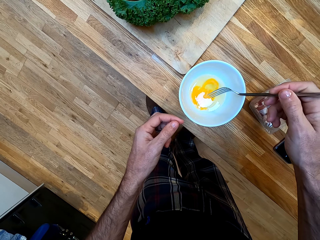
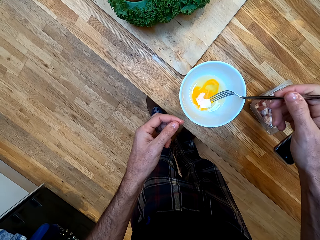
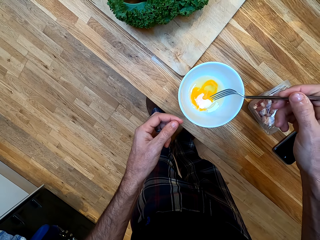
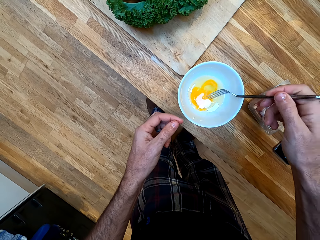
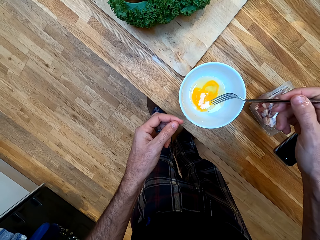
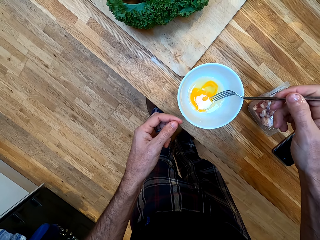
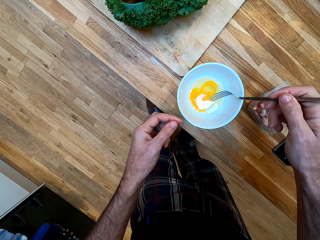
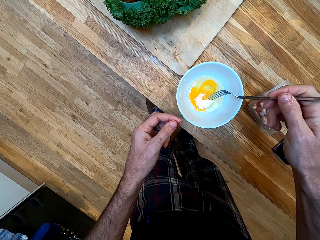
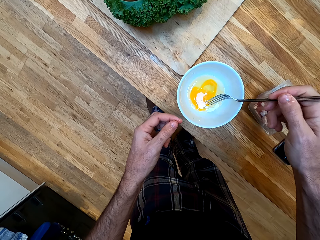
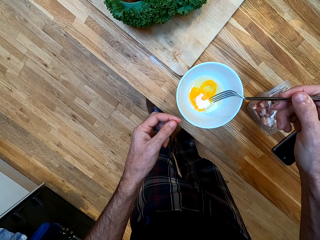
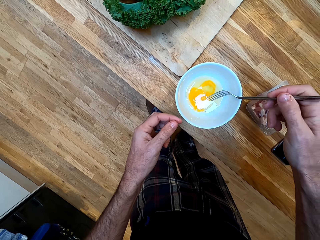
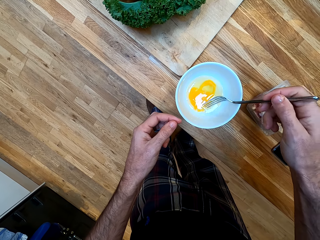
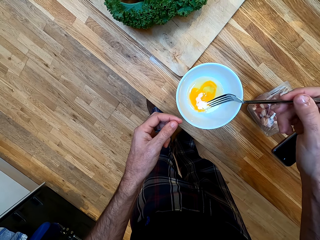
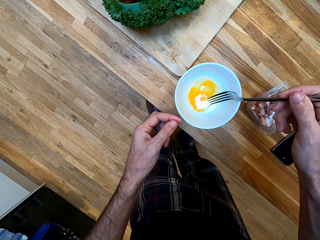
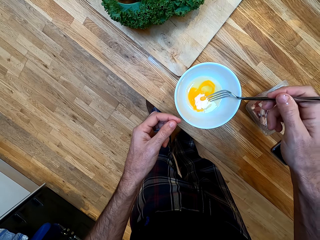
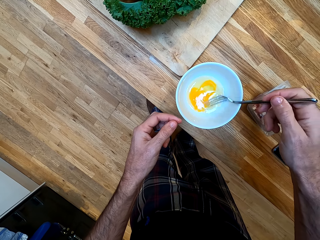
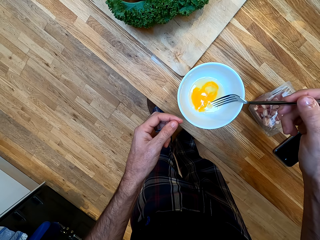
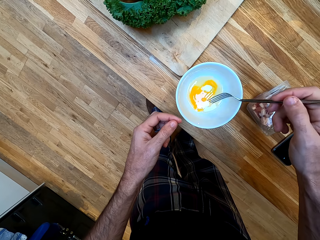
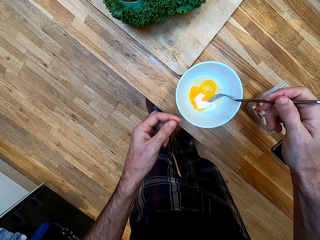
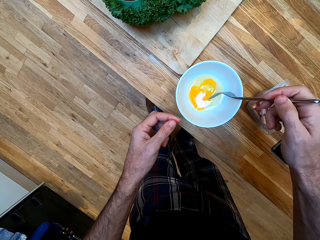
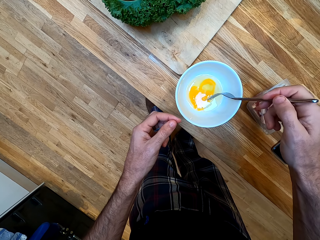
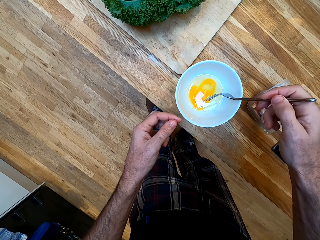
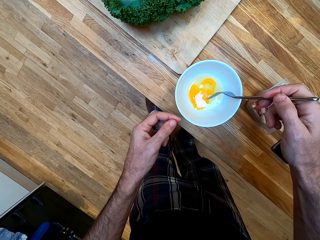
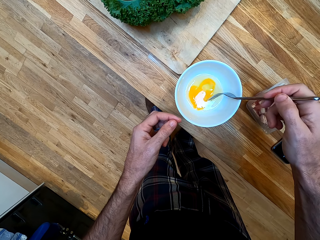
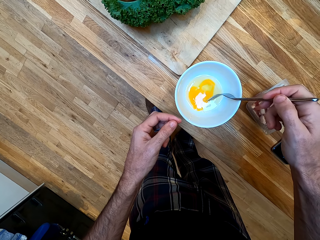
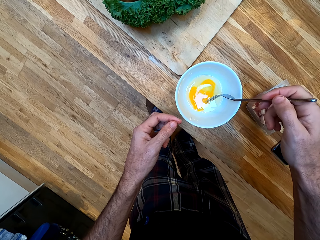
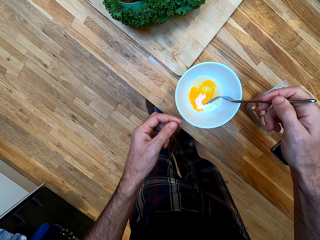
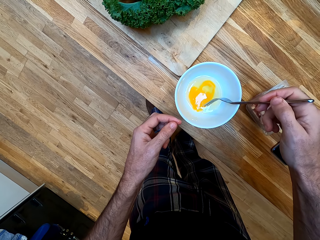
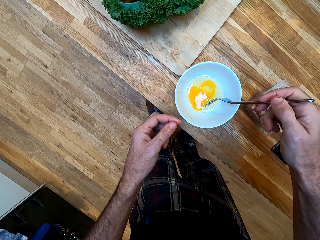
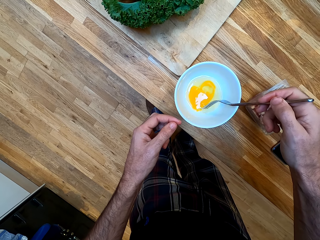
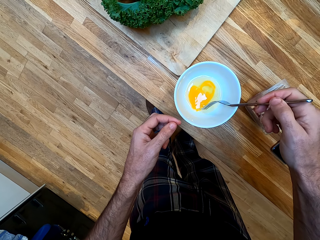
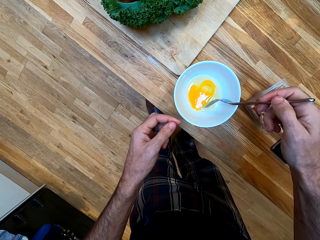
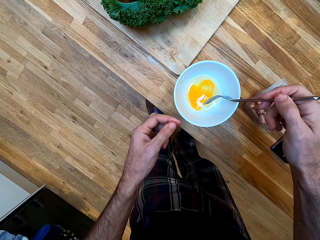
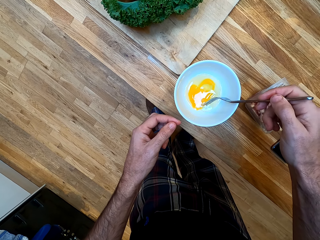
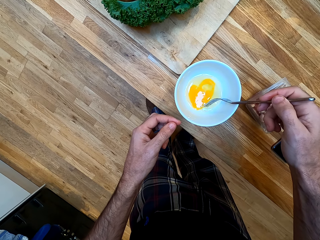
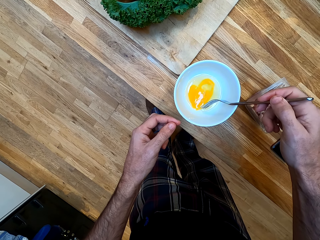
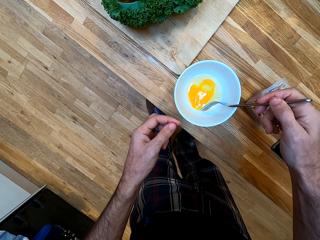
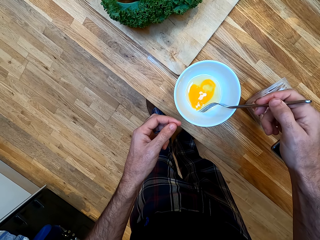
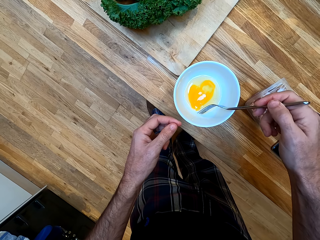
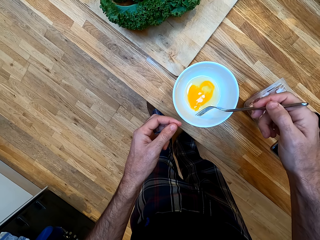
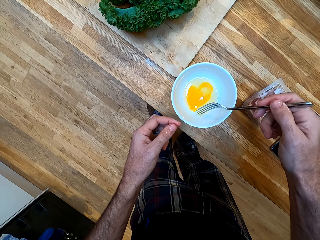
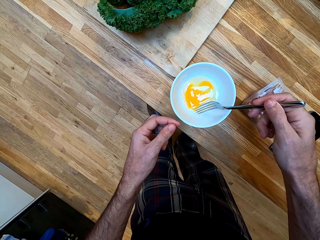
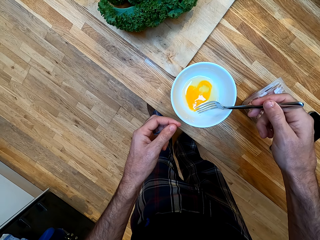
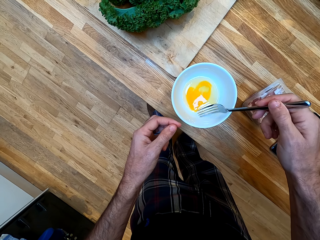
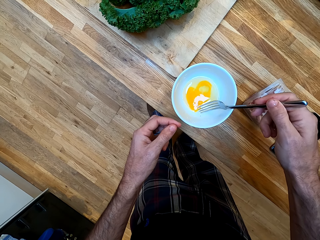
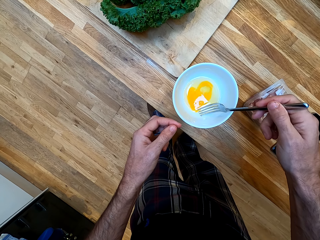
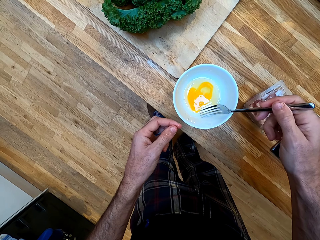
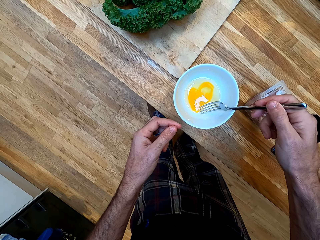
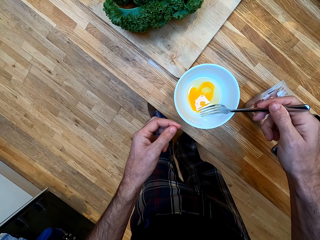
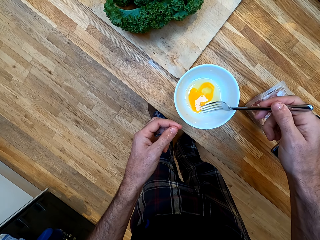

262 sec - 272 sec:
The camera wearer removes another shell from the egg with the fork.

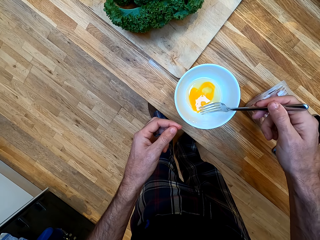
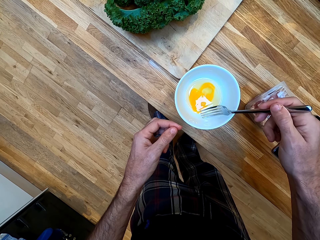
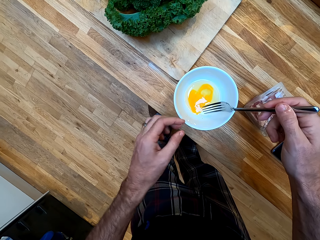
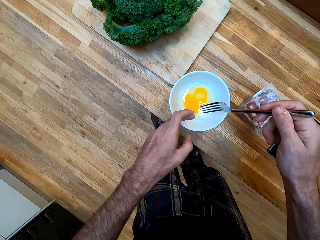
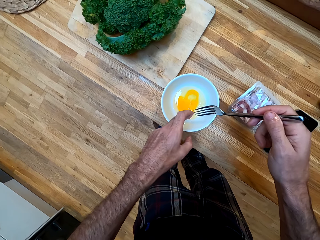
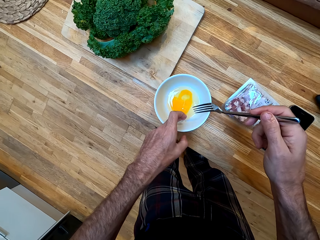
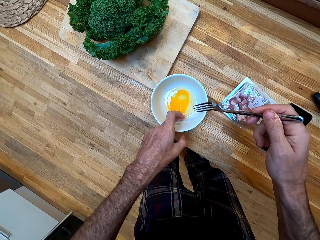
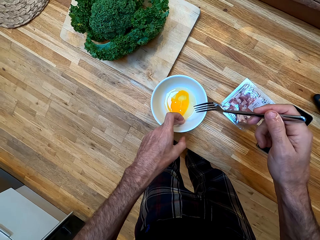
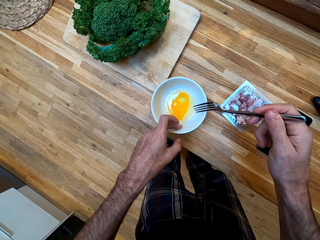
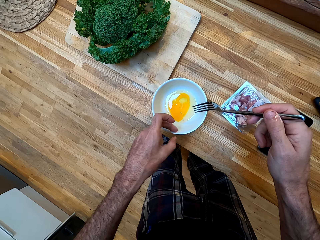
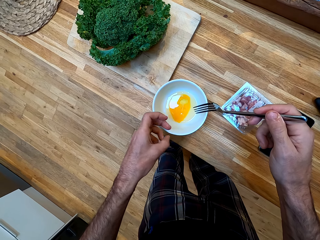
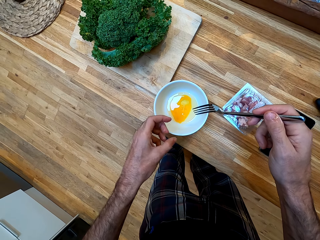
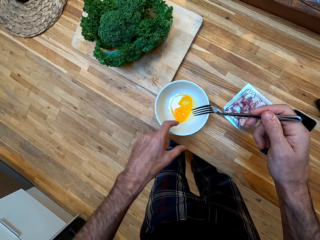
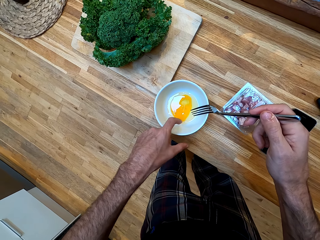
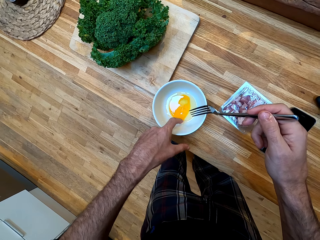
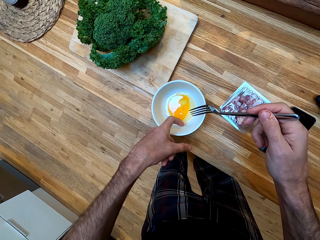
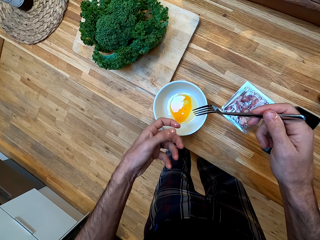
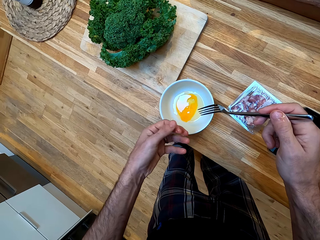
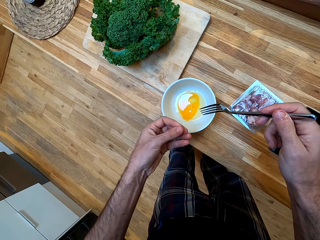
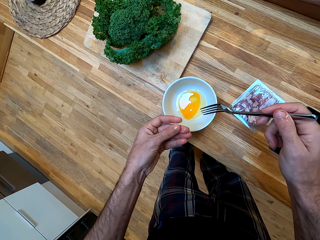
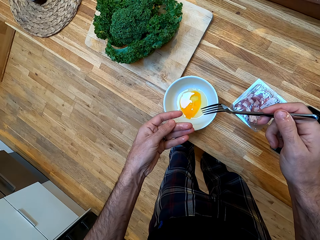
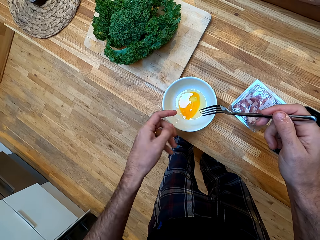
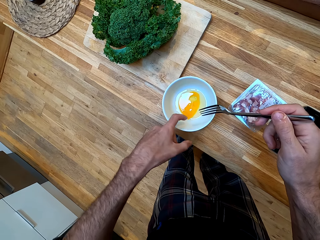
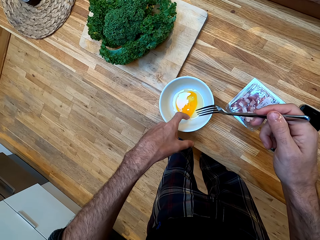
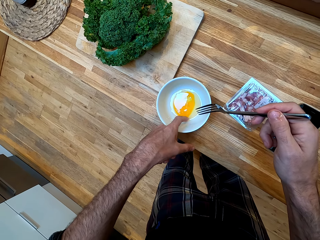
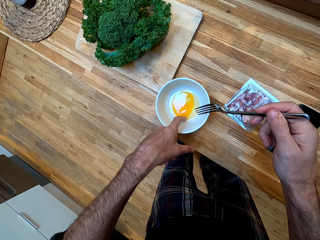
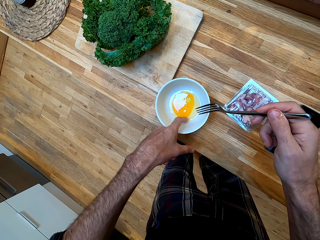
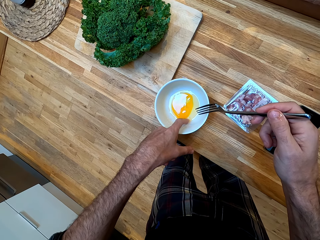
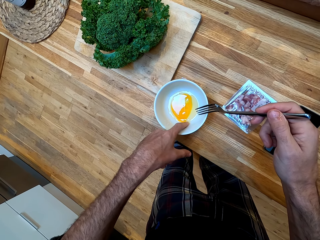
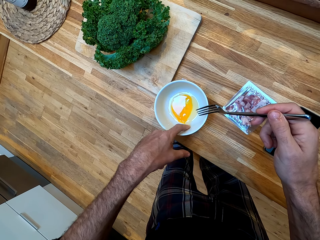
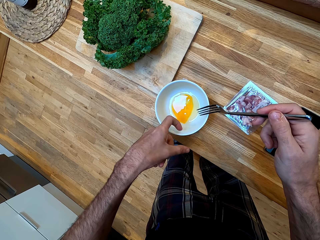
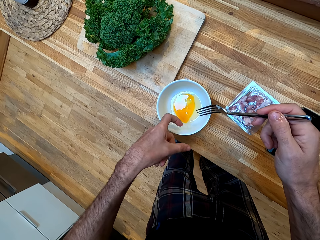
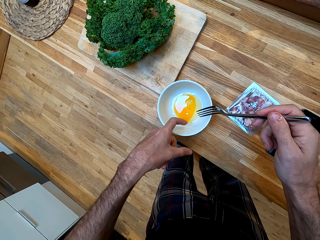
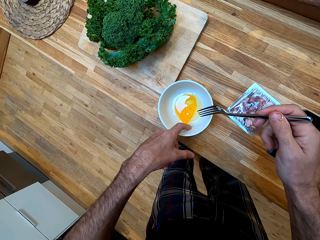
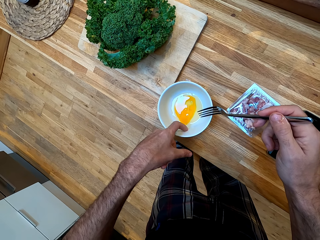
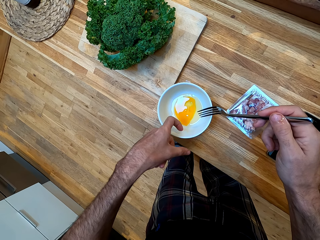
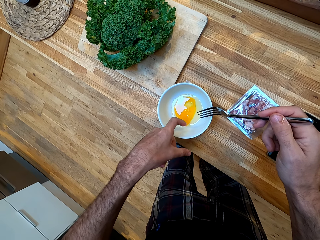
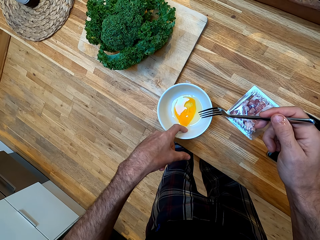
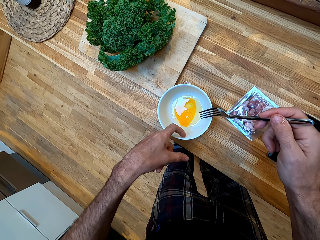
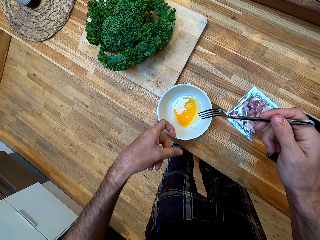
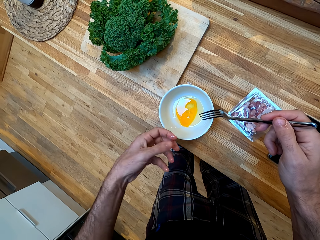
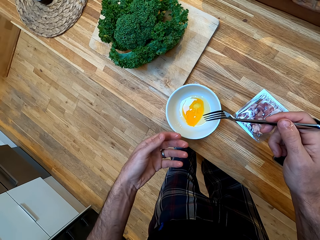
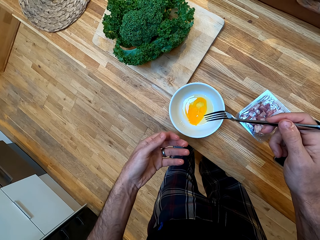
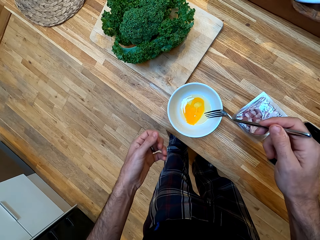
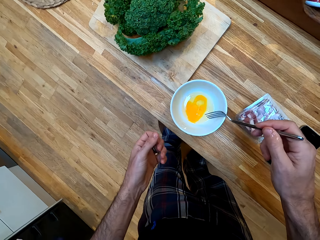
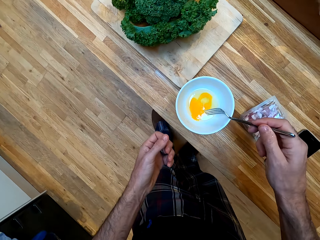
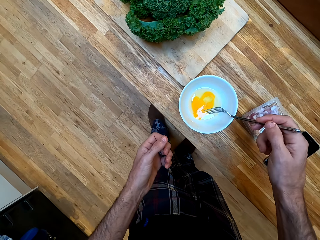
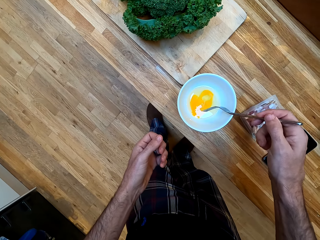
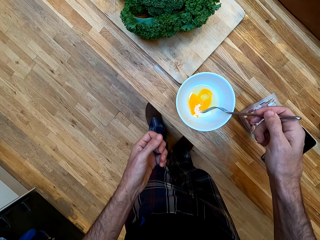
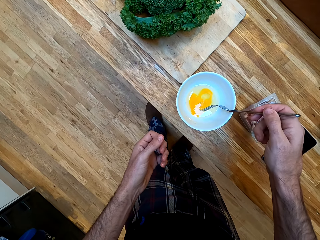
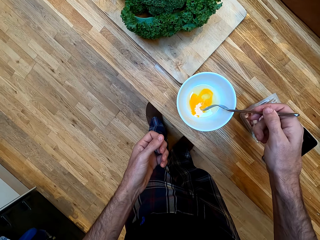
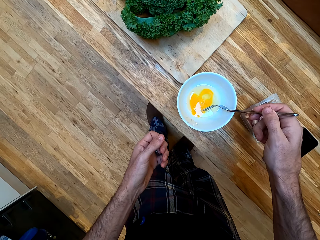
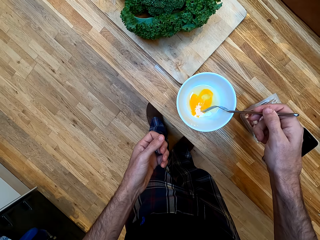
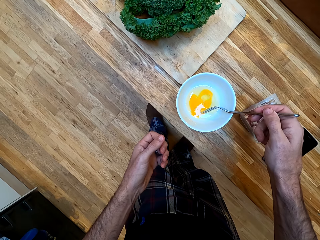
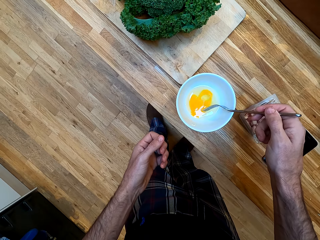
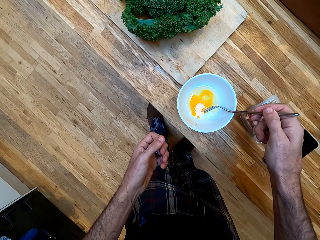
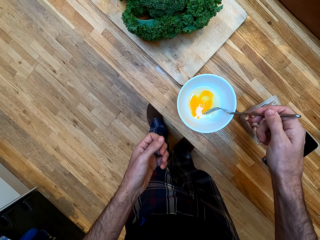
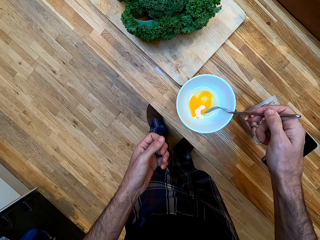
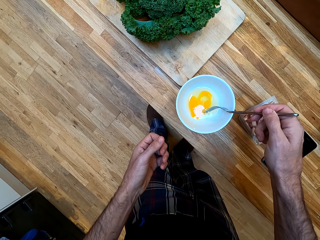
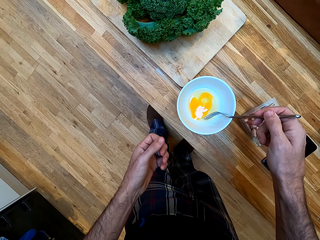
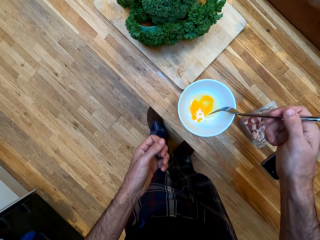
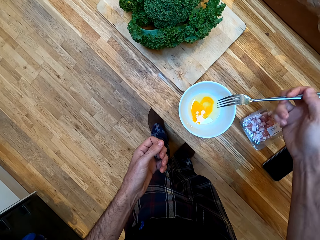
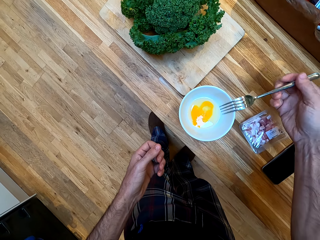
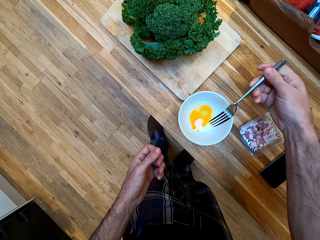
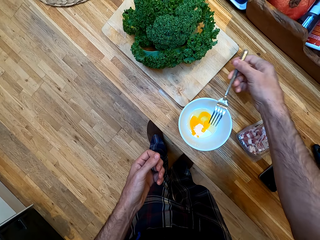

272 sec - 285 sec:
The camera wearer removes a shell from the bowl with a hand. They touch the egg.
